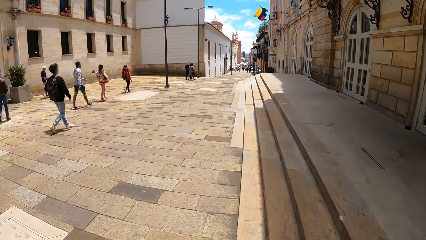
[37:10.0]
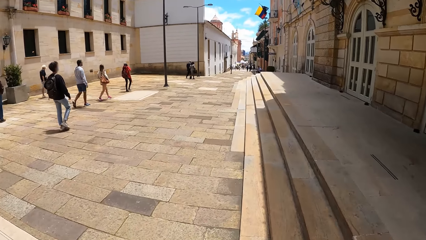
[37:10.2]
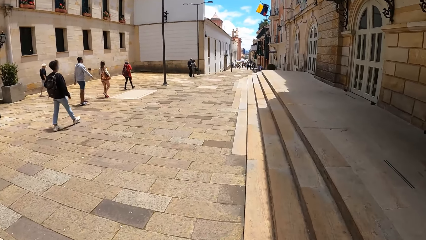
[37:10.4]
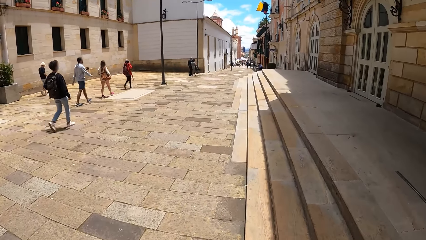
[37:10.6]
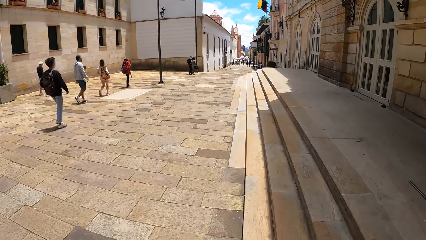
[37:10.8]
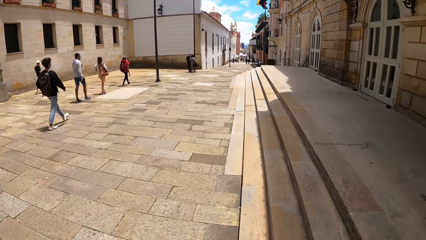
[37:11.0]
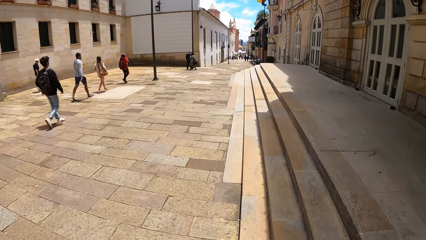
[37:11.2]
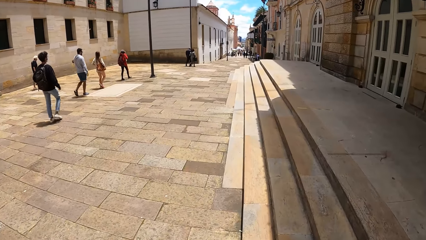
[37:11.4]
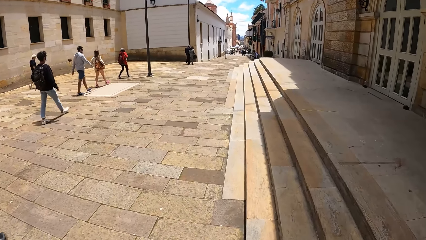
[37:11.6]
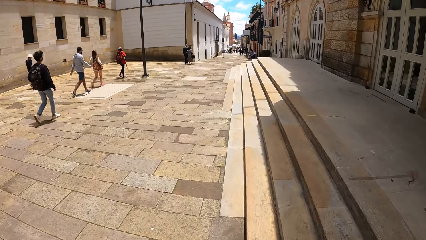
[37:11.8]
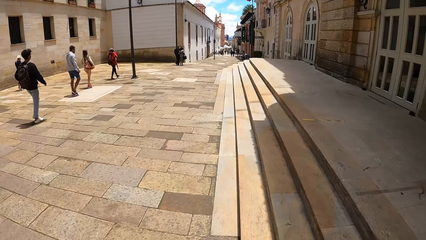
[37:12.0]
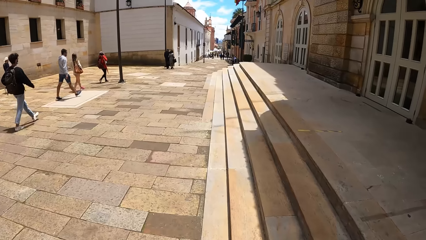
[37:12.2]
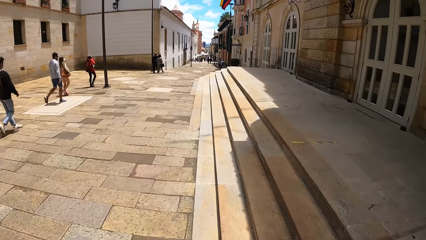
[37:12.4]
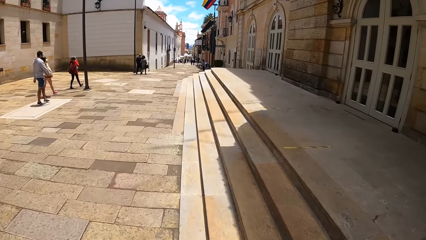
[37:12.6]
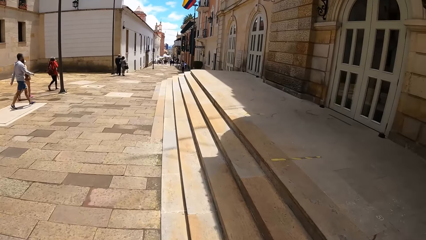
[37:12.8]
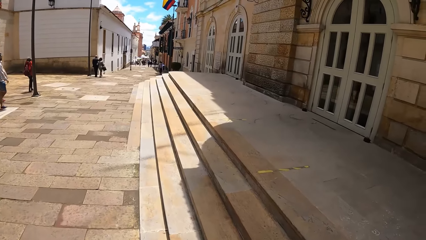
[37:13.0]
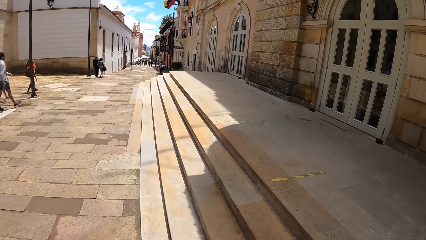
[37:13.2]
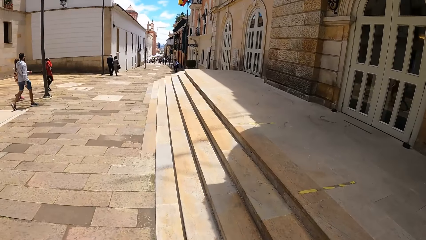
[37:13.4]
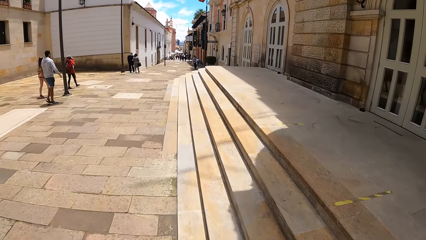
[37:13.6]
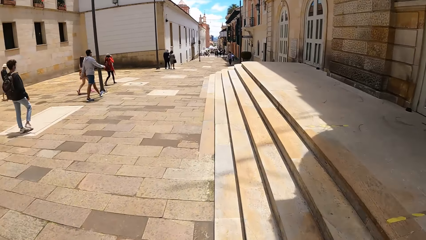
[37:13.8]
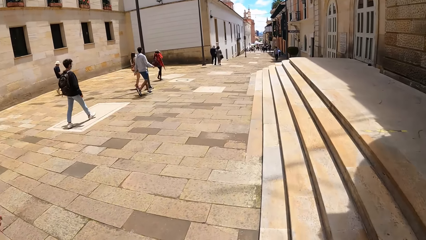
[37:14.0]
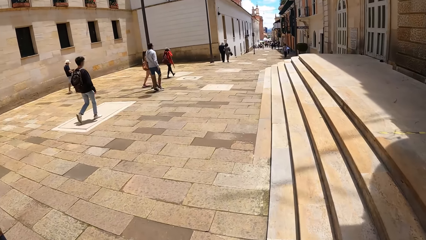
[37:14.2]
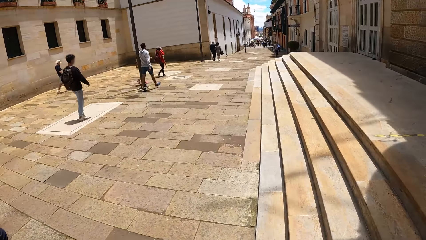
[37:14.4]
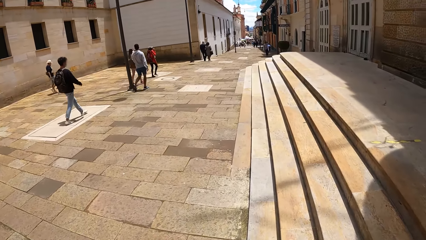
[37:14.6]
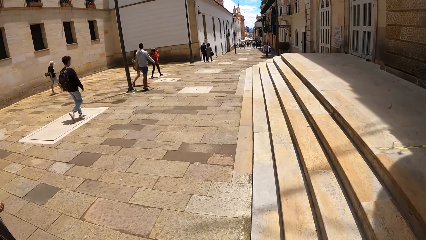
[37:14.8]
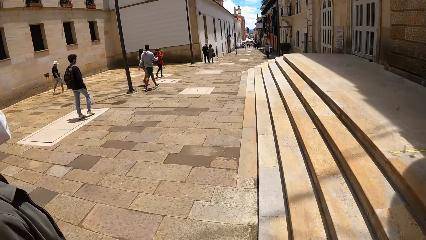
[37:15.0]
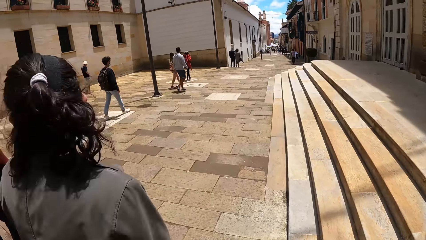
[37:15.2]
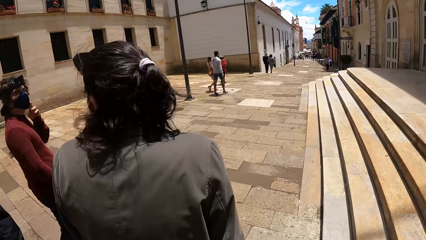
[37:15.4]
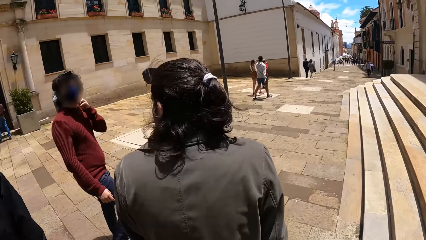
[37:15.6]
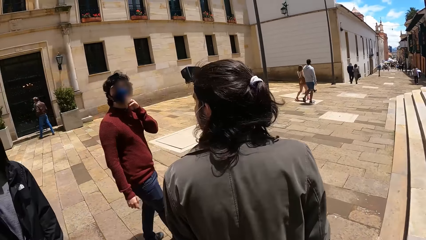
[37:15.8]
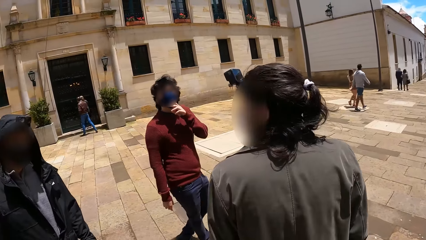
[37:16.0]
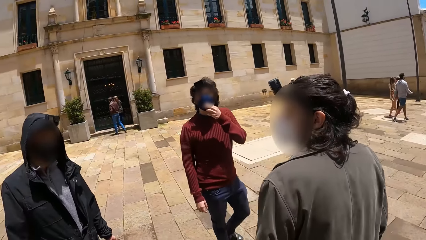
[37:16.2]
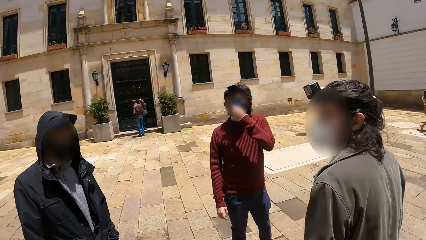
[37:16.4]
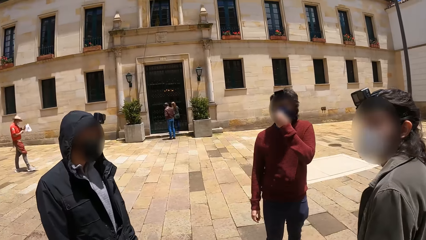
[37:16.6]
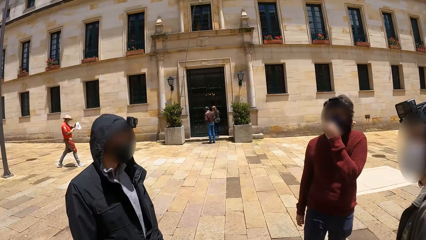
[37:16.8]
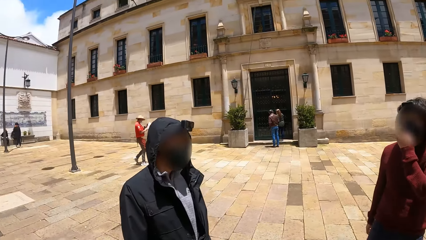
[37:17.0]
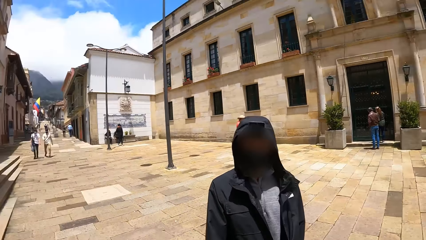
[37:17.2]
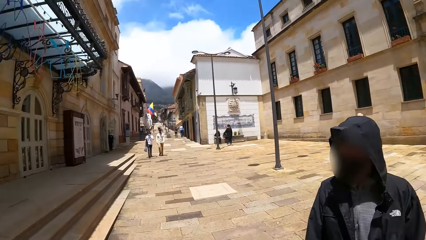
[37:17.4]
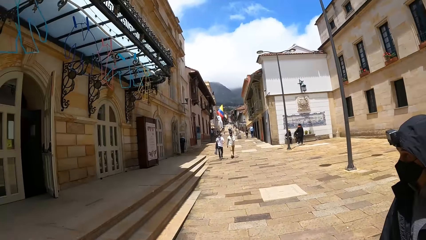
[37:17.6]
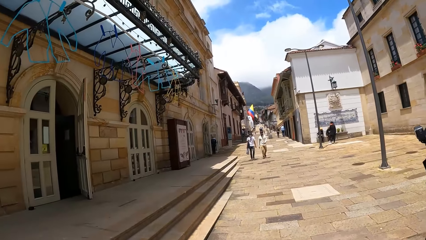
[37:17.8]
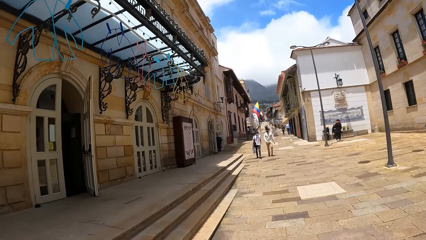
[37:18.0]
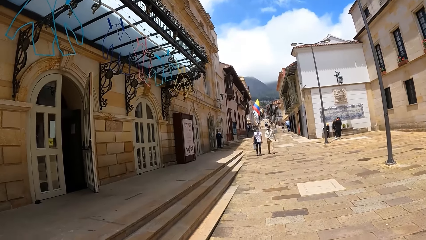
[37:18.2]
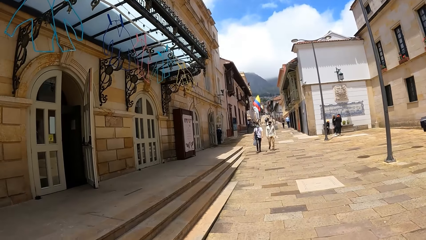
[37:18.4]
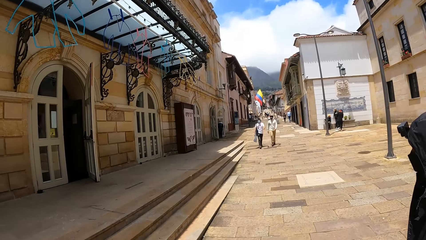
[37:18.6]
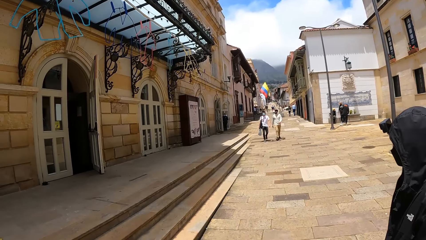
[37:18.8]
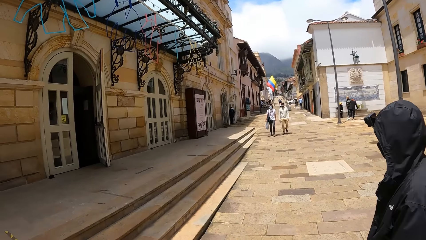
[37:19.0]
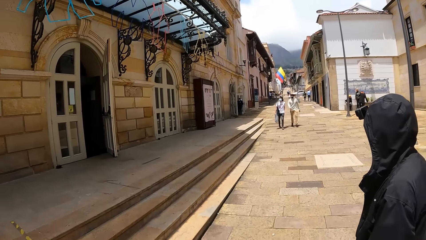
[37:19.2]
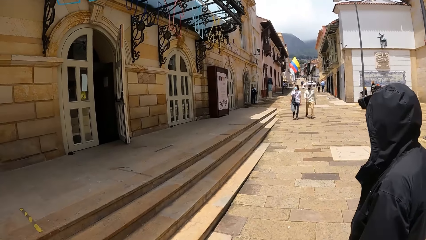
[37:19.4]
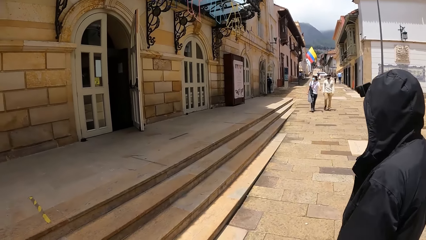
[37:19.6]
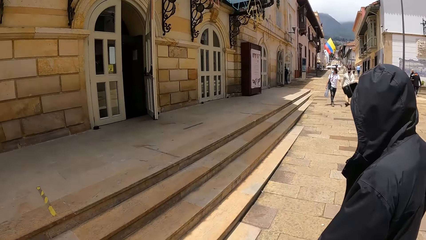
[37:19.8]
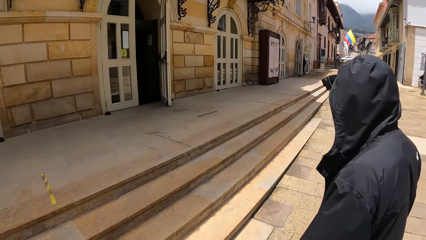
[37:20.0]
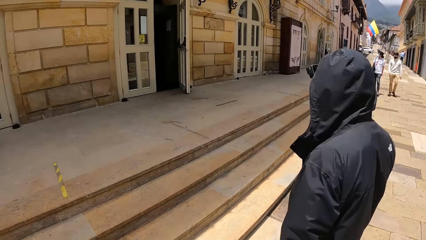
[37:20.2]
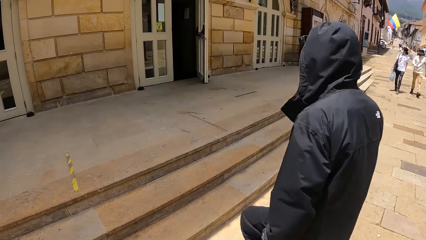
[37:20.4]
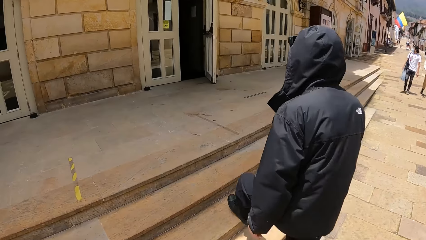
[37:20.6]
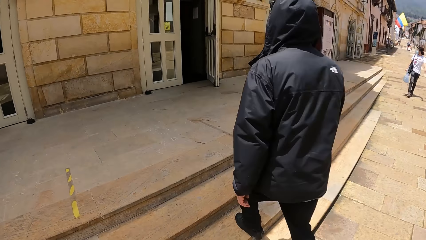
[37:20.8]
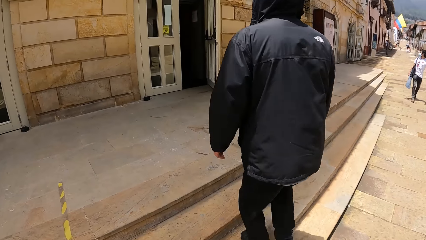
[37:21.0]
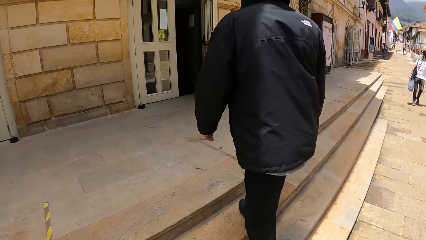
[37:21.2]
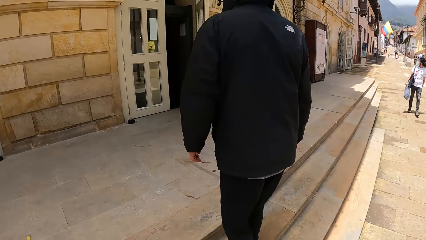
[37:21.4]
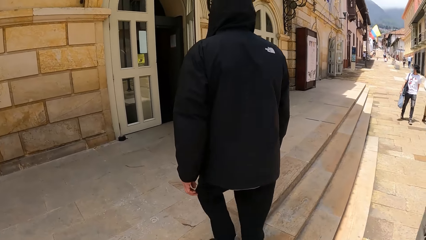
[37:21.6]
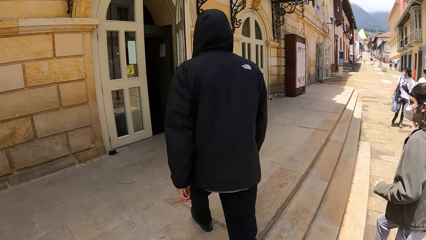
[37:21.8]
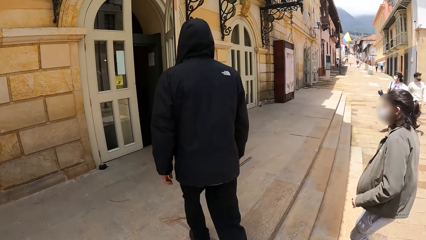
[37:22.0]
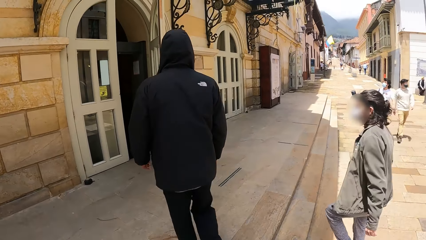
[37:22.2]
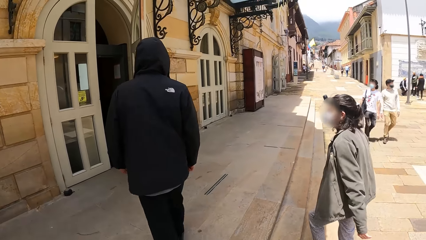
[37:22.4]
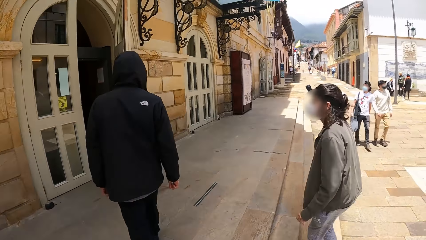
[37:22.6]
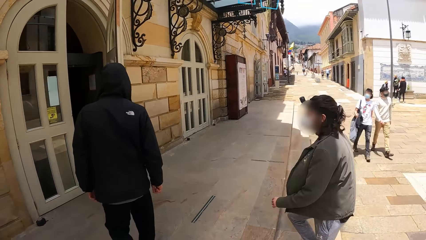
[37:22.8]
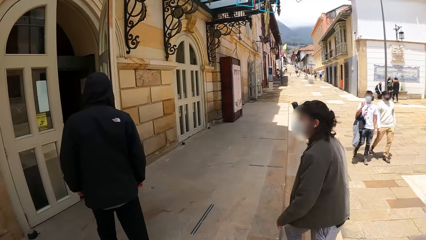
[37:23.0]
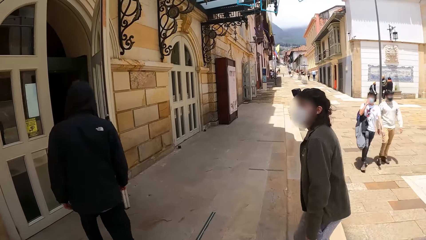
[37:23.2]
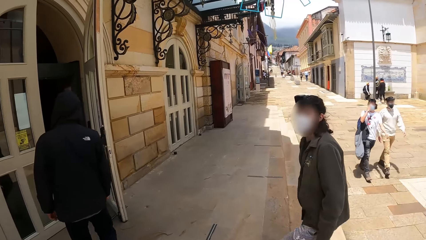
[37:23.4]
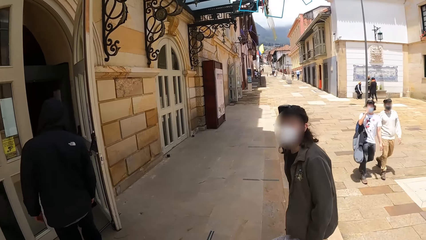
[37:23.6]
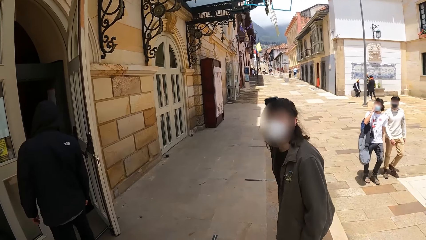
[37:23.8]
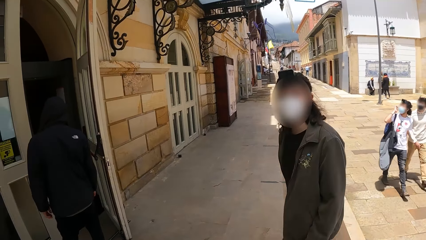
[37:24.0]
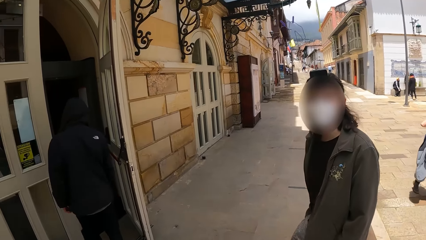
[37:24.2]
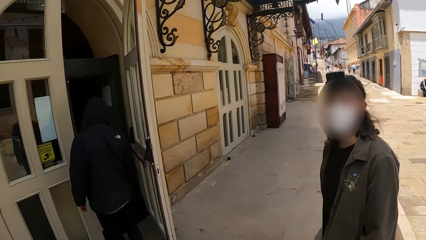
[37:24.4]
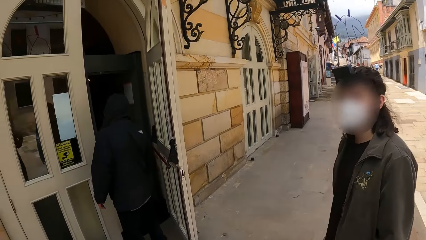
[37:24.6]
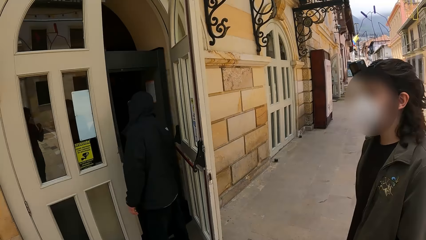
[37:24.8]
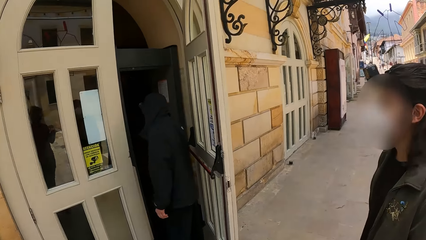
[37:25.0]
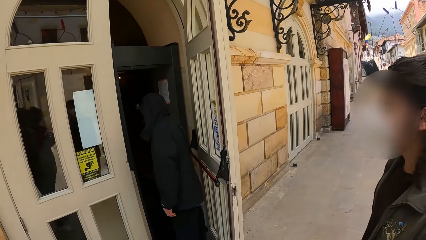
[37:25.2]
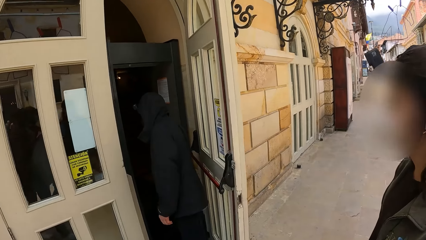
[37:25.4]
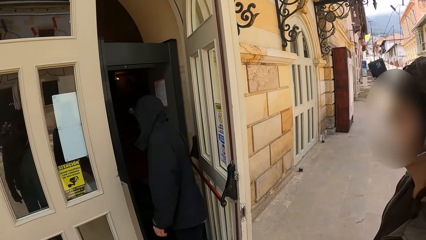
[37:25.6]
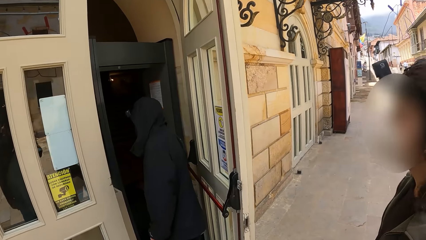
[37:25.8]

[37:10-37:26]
A man touches his face with his left hand. The camera wearer looks at a man. They look at a lady. They look at another man. They look around. Another man climbs up a staircase. The camera wearer climbs up the staircase. They walk around. Another man climbs up the staircase. The man who climbed up the staircase first stands at a building's door.
